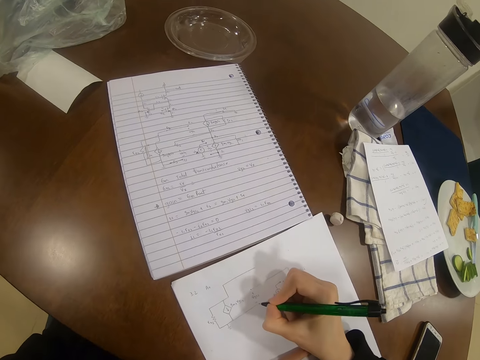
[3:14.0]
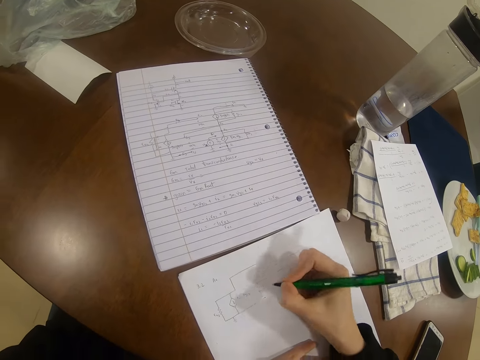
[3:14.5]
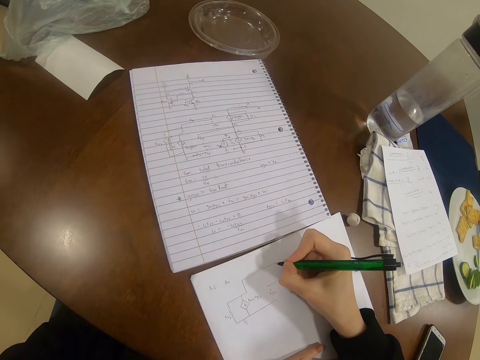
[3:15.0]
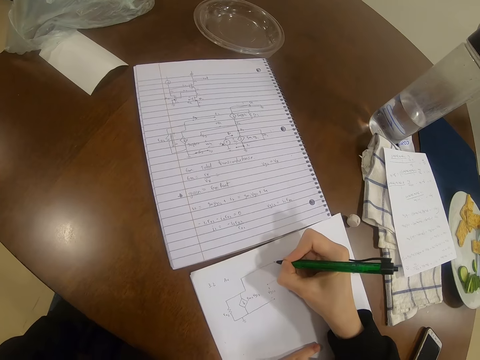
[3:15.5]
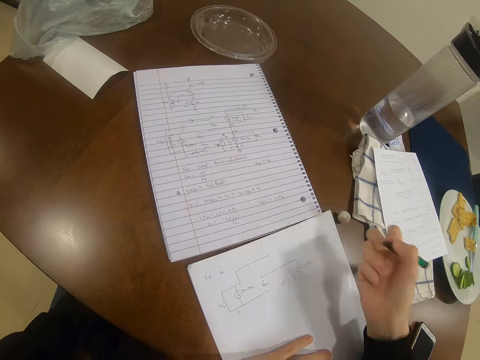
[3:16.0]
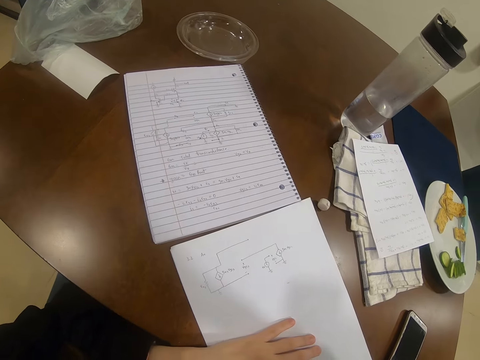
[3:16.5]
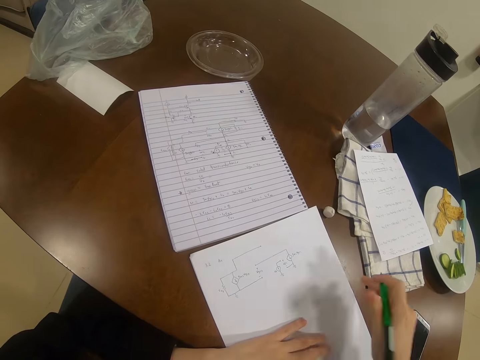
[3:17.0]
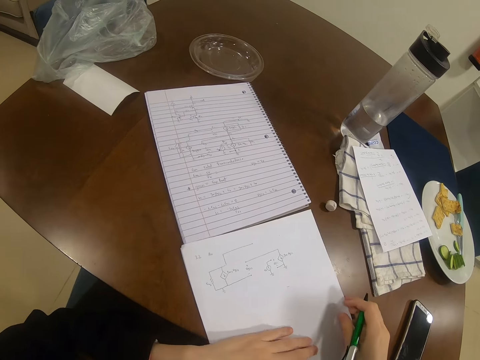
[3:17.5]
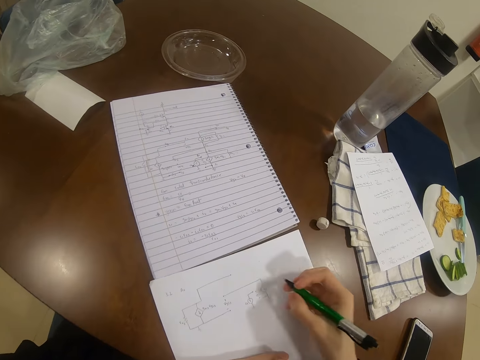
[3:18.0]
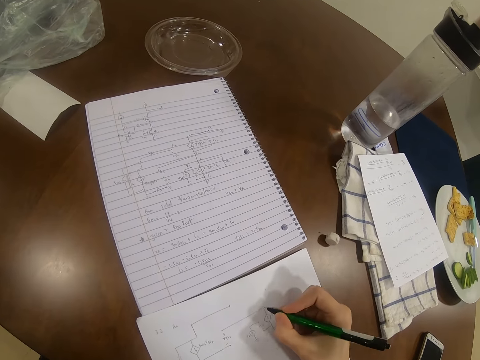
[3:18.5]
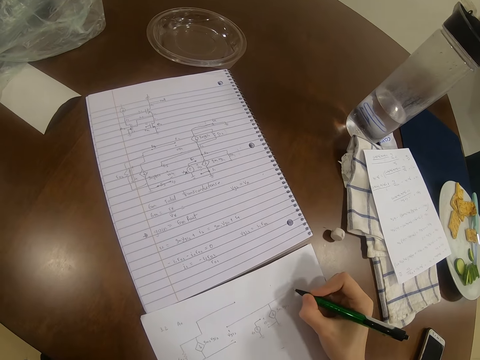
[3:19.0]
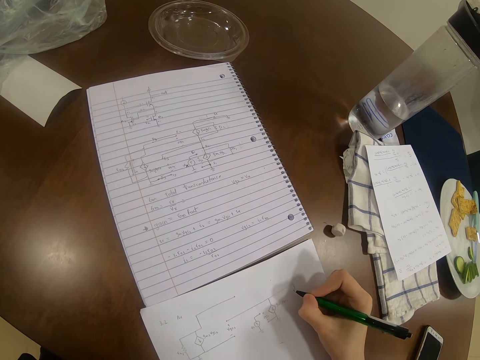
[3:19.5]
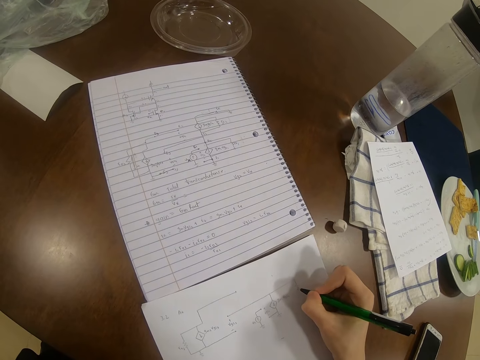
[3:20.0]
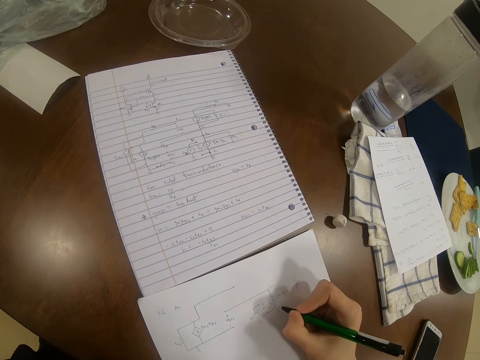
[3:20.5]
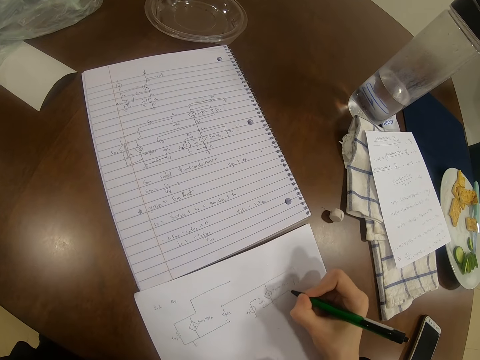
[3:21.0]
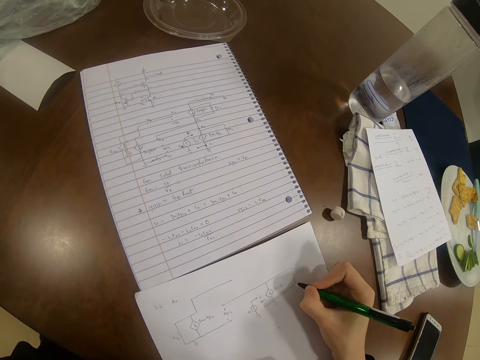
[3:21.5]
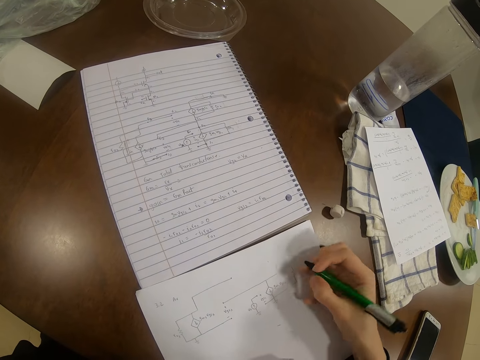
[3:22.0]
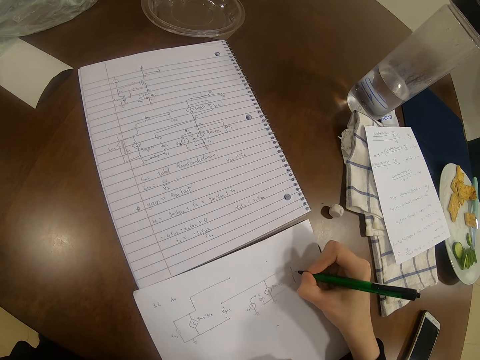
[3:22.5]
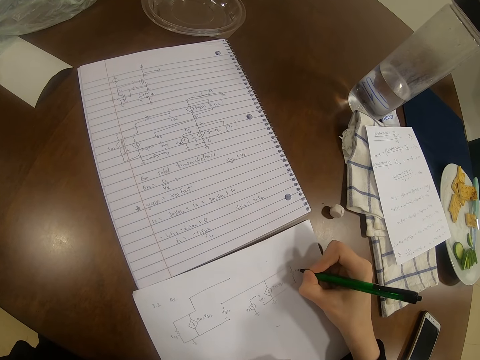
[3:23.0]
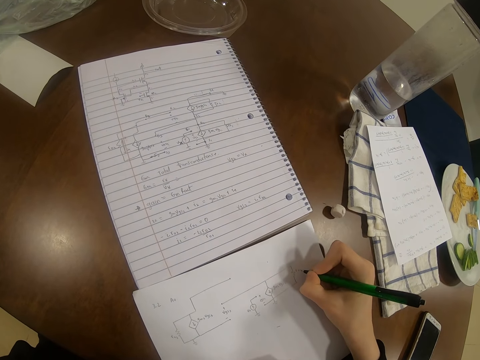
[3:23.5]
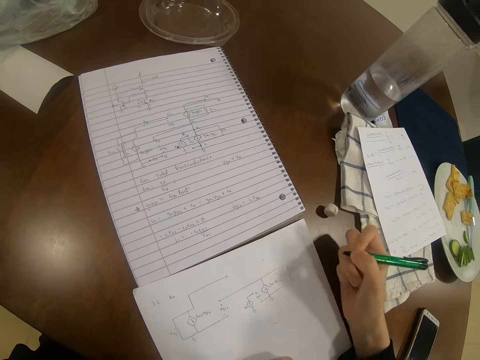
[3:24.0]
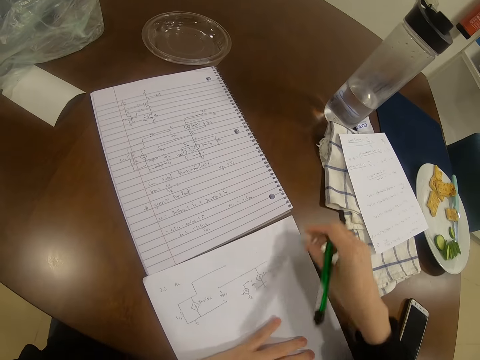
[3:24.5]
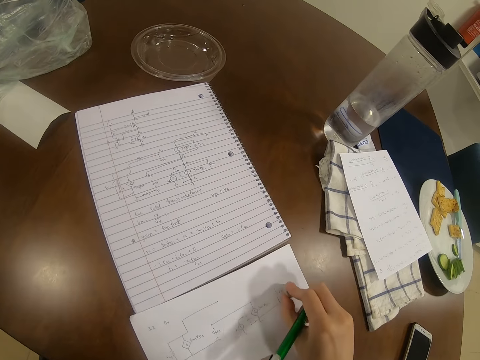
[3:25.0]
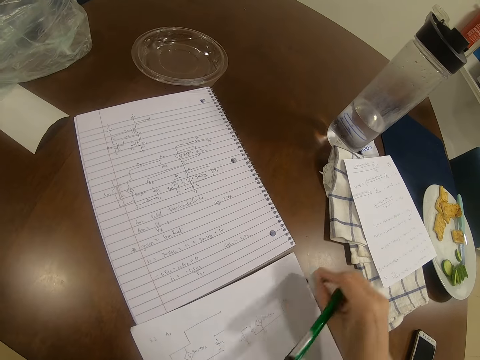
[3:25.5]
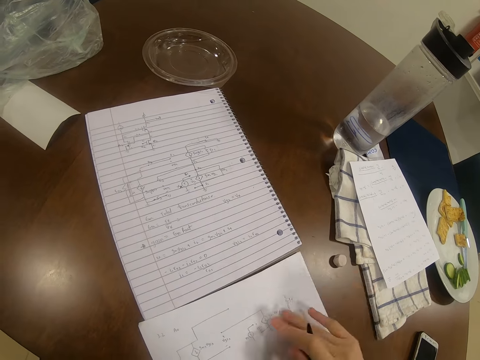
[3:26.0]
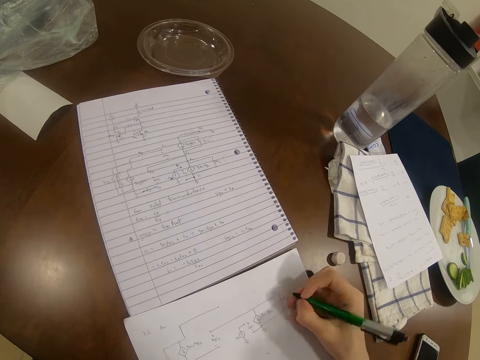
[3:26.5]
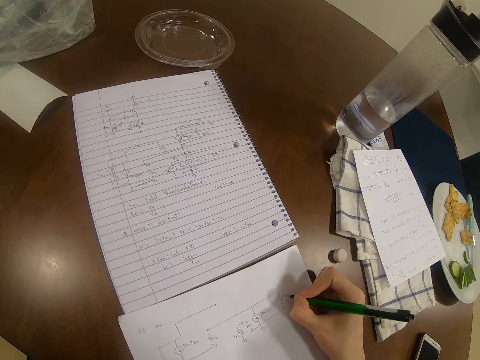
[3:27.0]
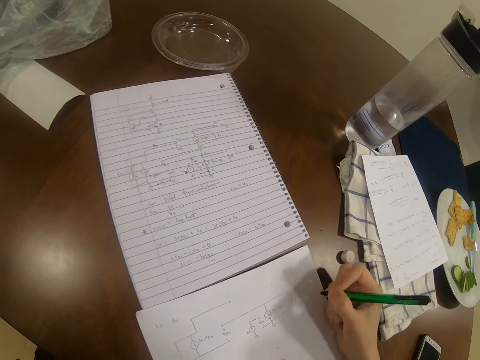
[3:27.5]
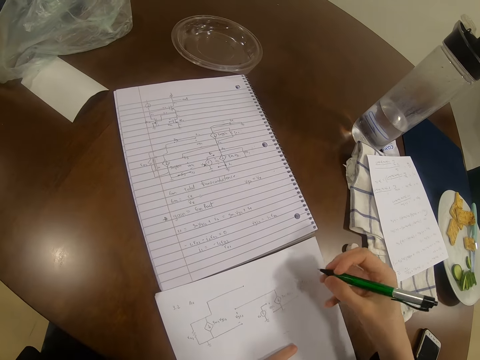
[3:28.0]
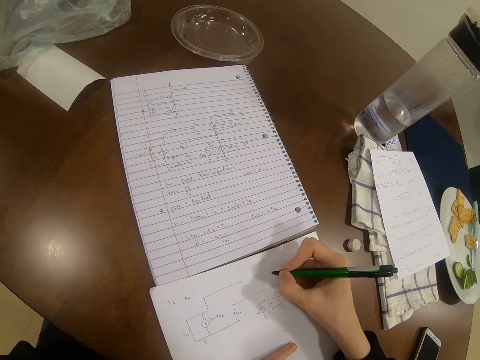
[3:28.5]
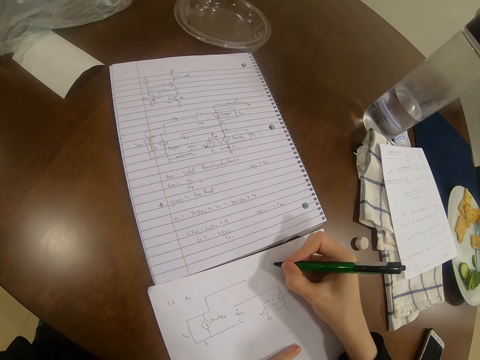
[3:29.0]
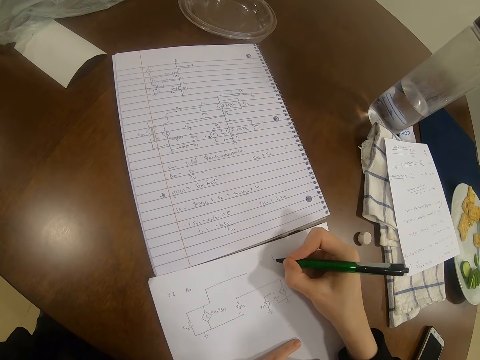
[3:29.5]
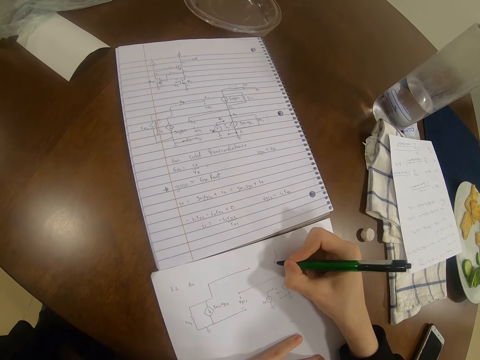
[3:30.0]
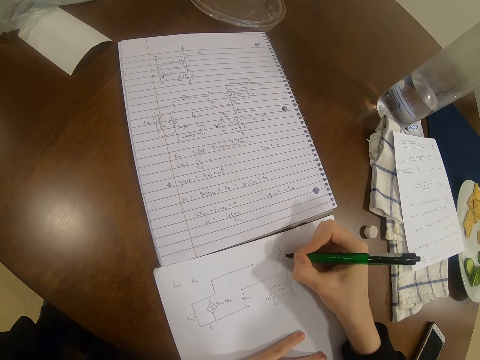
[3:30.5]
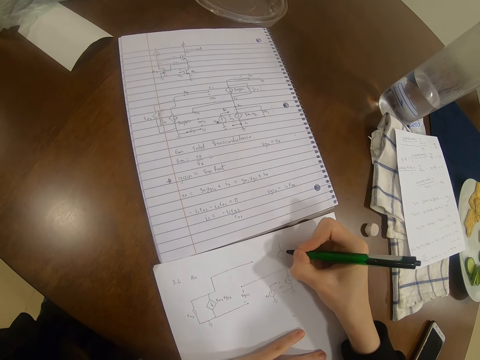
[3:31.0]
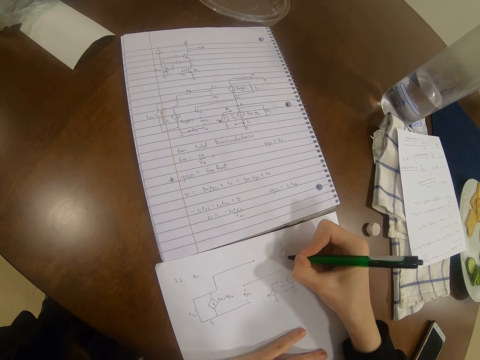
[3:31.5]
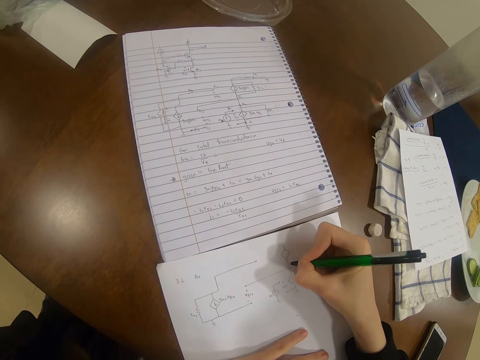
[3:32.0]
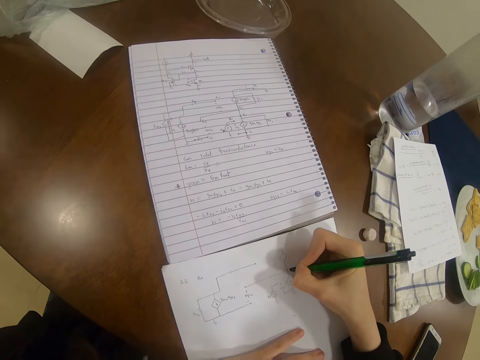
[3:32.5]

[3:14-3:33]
The camera wearer moves his hand. He moves a paper. He writes on the paper with a pen. He picks up a rubber. He rubs on the paper with the rubber. He places down the rubber. He wipes the paper with a hand. He writes on the paper with the pen.

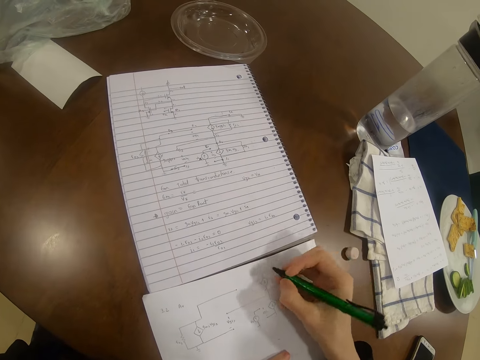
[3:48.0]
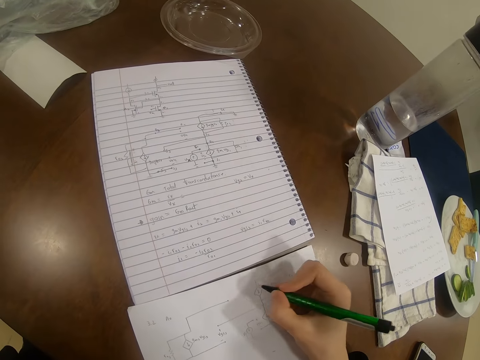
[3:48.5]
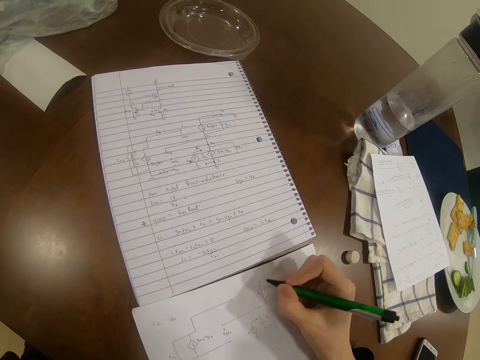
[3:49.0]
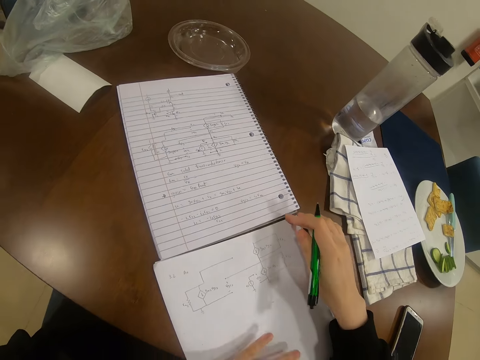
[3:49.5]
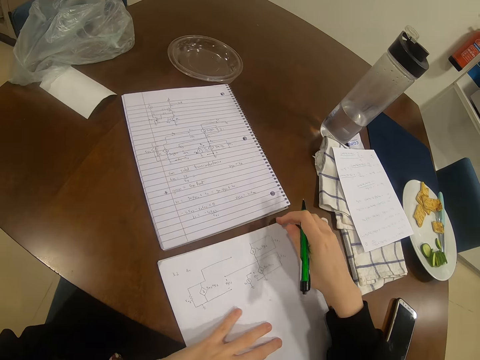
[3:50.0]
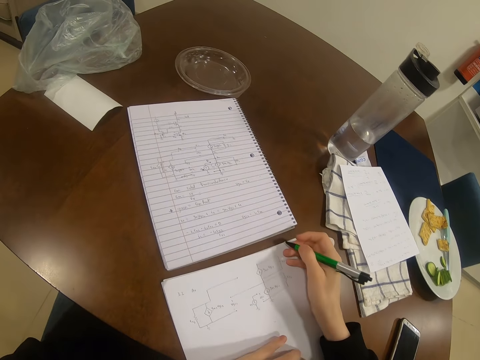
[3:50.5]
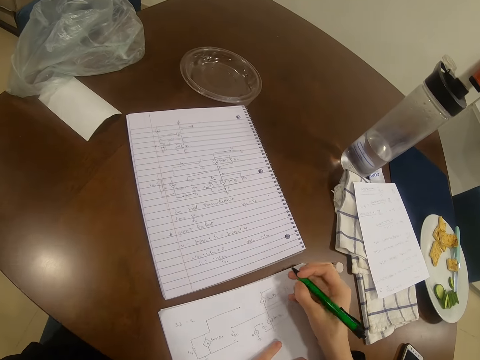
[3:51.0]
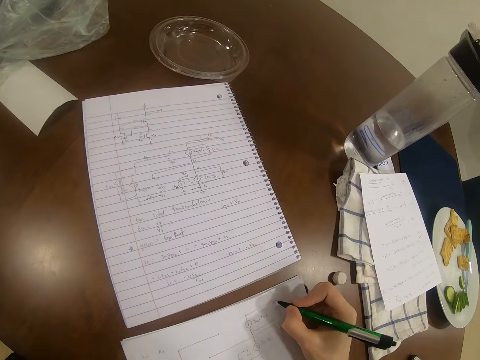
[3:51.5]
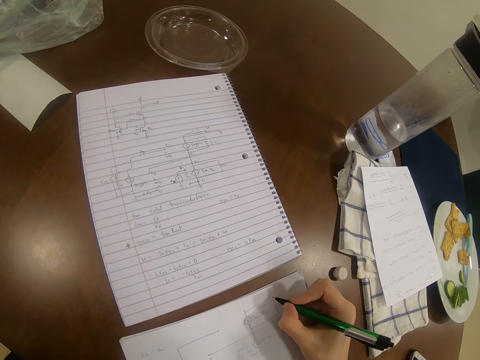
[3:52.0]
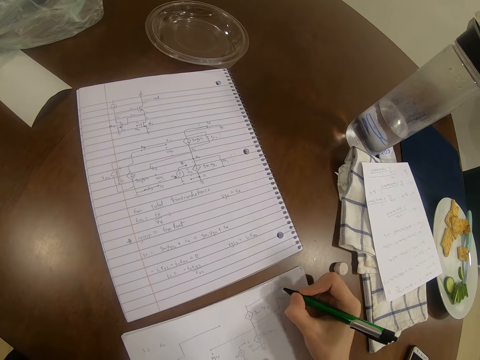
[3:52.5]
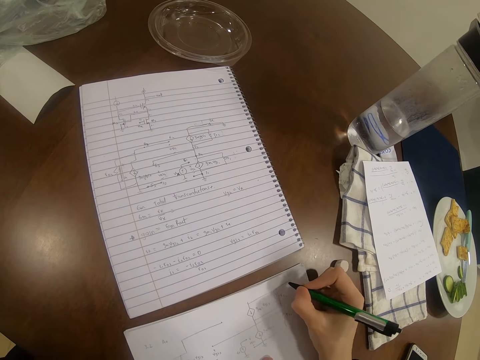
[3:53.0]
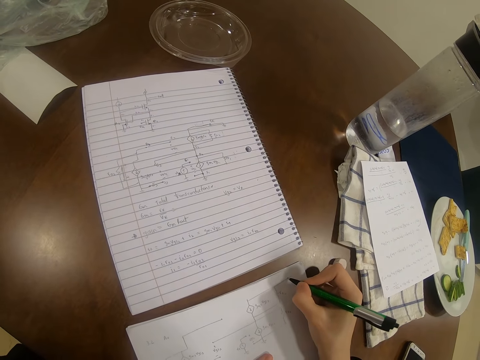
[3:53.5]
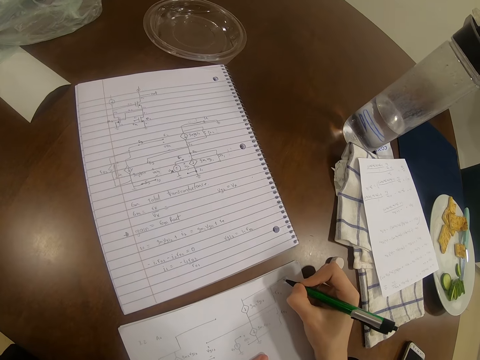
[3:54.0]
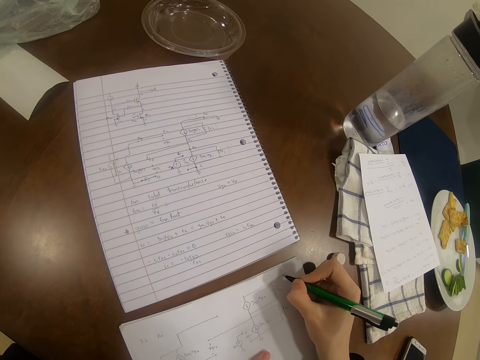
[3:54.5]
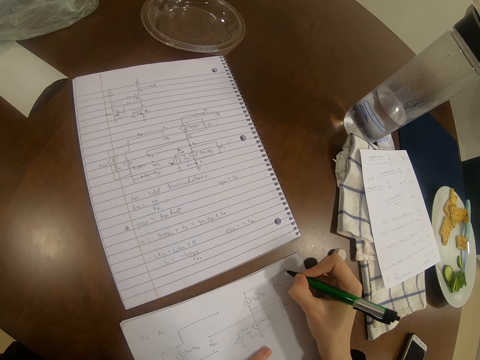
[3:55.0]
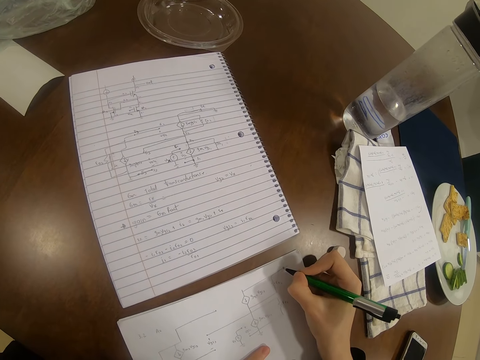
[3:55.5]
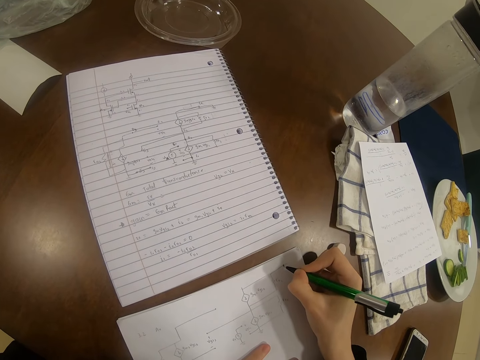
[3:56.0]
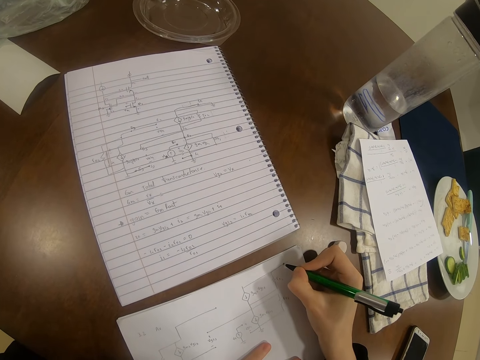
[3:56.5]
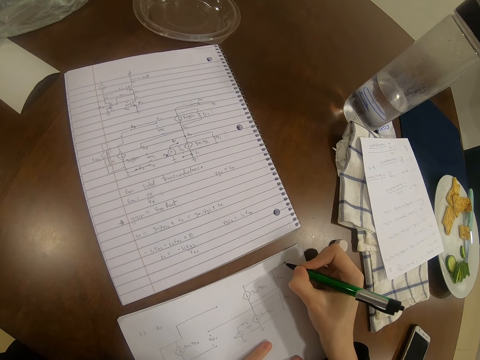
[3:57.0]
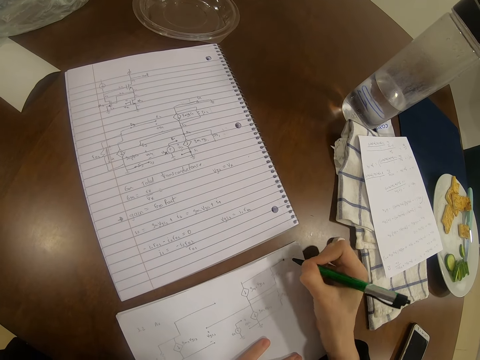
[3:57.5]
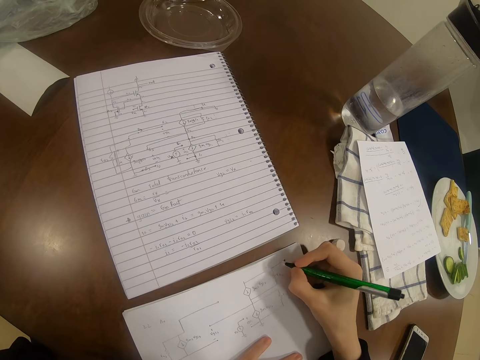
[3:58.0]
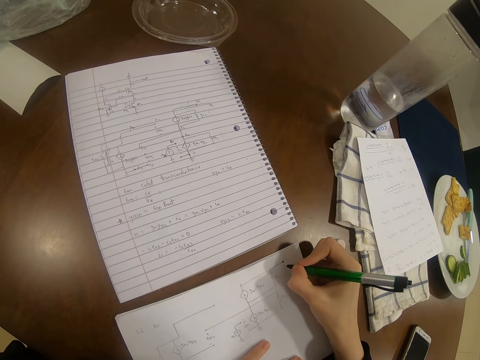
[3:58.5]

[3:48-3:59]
The camera wearer moves a paper with his hand. He writes on the paper with a pen.
